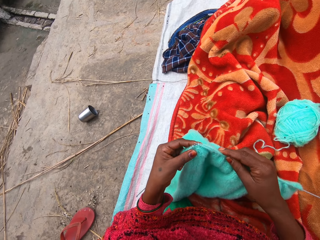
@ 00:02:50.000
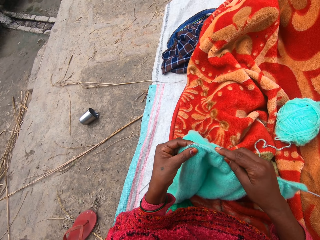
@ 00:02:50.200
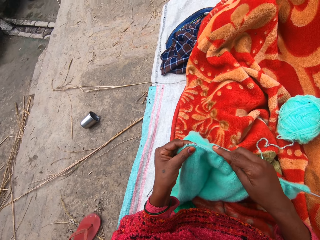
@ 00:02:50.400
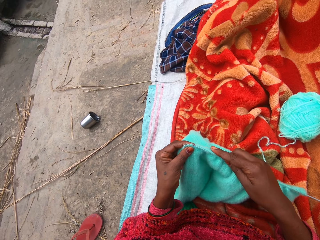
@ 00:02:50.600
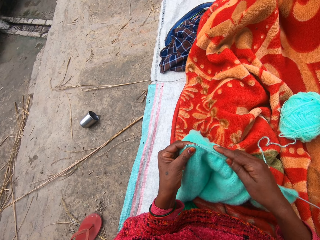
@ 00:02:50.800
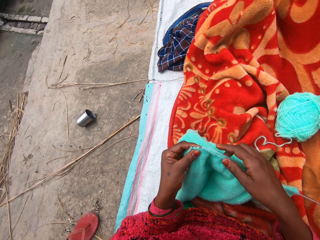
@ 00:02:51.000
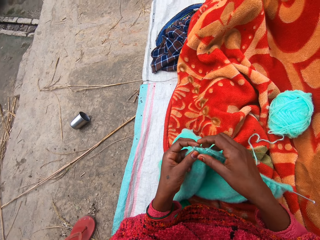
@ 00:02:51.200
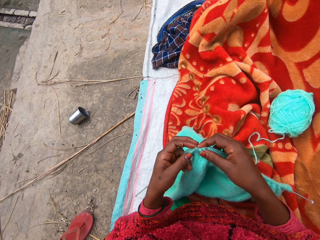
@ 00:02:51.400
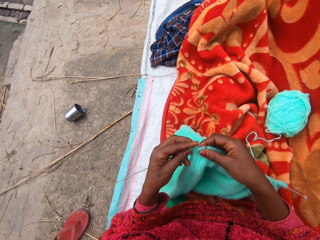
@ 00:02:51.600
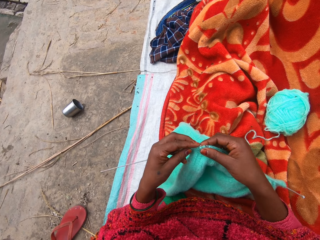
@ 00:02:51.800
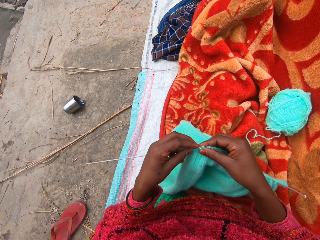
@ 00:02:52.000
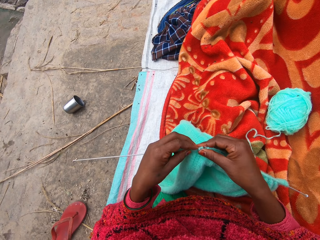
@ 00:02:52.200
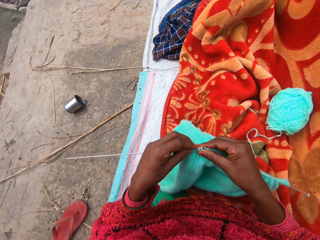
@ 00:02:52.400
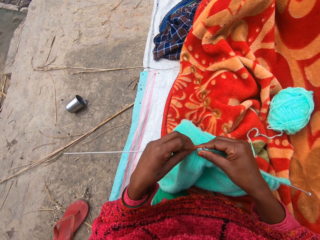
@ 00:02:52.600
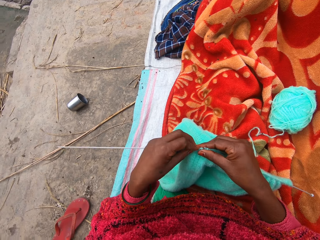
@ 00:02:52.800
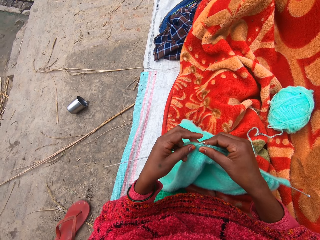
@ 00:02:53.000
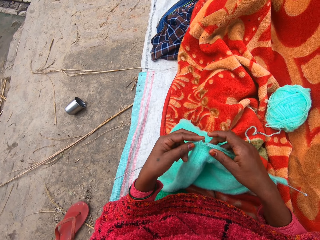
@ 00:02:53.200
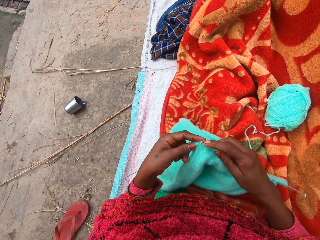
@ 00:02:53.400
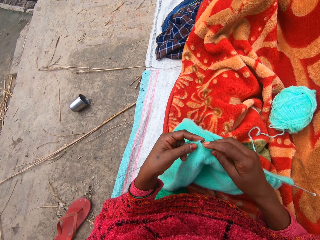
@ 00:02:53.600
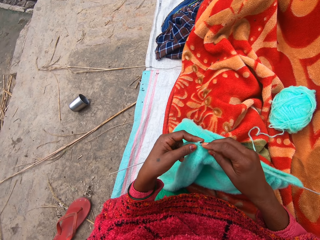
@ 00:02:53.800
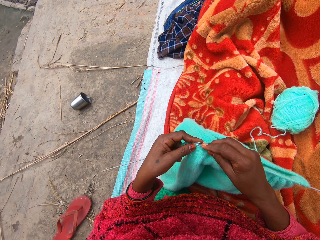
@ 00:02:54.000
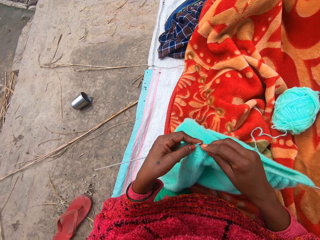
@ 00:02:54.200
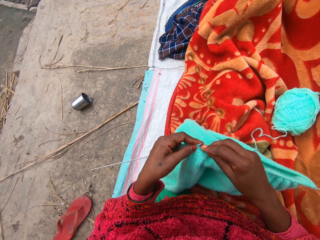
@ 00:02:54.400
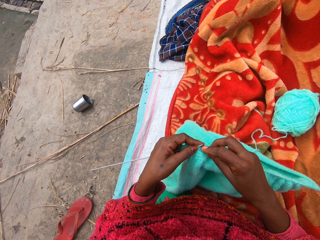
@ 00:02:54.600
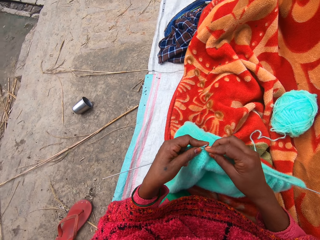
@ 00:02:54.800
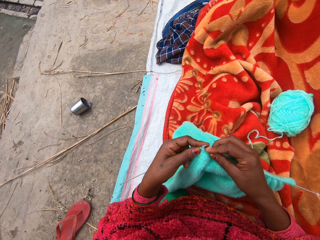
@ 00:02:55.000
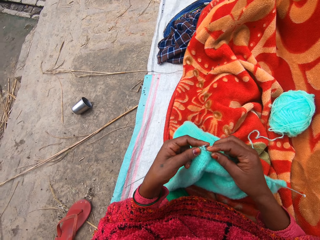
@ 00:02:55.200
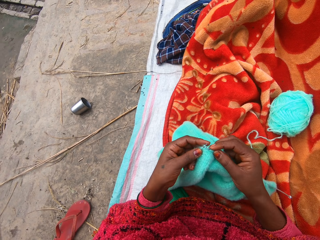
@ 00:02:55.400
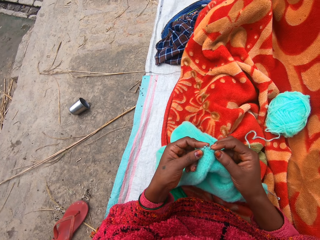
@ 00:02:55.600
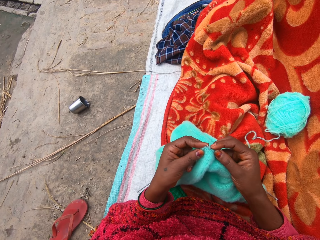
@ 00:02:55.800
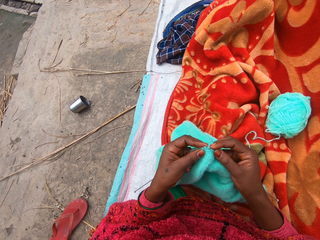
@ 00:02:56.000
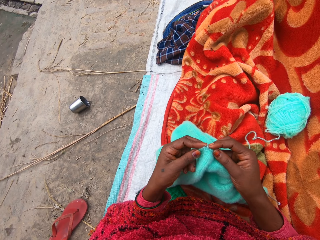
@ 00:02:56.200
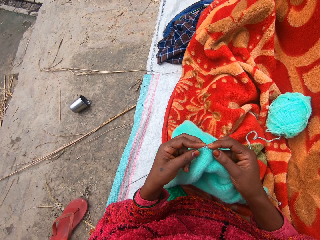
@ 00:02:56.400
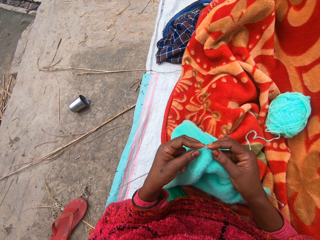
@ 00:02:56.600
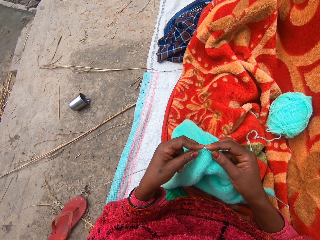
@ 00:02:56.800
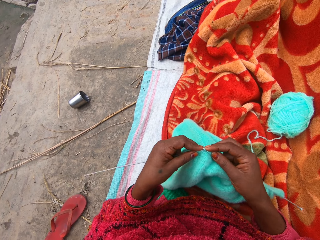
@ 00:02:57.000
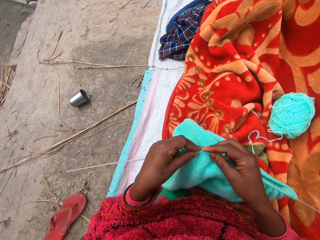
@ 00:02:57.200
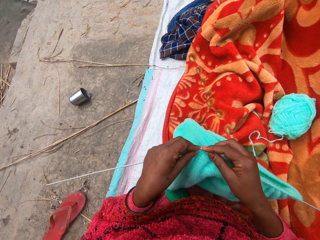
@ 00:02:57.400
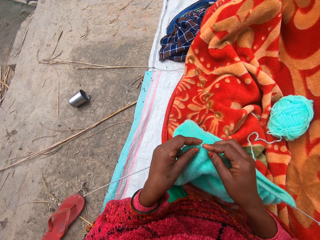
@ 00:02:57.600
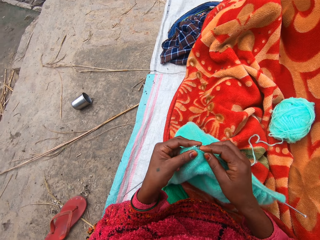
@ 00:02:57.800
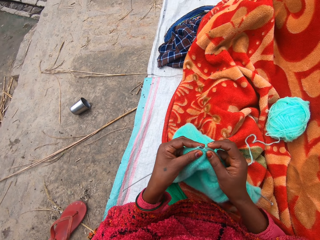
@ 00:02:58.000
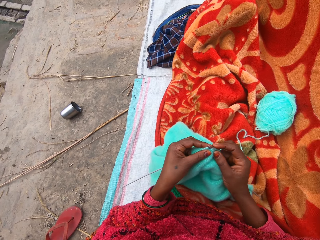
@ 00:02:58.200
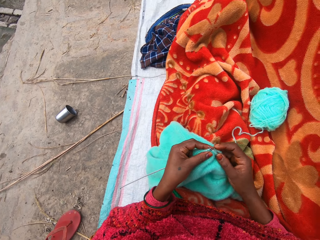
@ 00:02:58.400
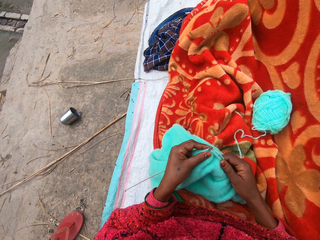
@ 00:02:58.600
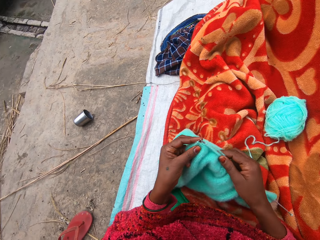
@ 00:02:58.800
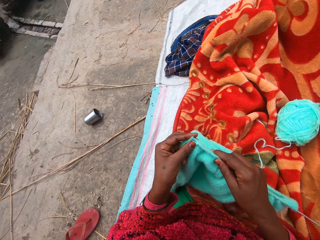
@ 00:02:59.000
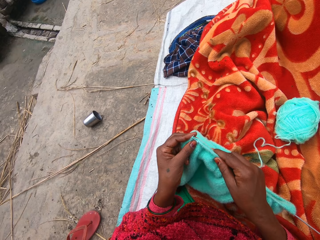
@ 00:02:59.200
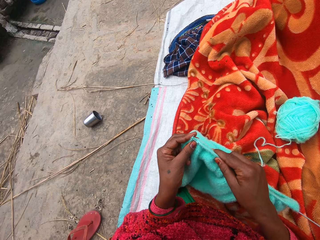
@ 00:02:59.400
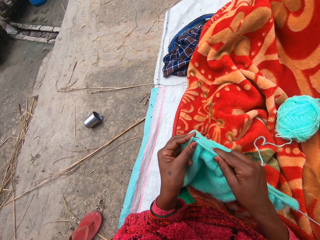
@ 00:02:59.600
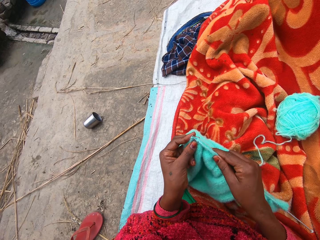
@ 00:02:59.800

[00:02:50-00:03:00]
The camera wearer moves her hand forward. She inserts one of the knitting needles on the knitted yarn. She knits the yarn with the knitting needles.

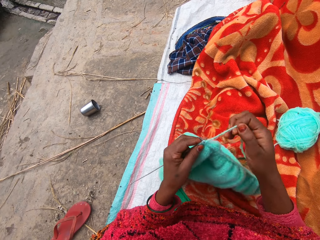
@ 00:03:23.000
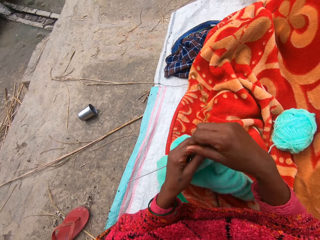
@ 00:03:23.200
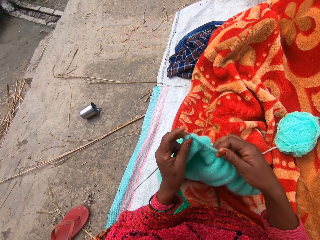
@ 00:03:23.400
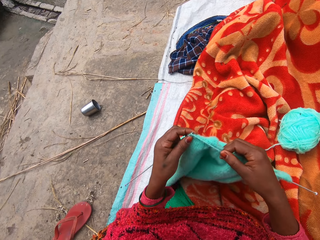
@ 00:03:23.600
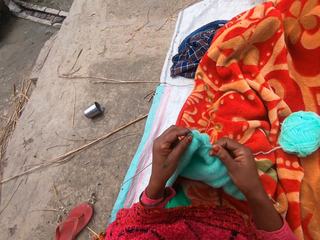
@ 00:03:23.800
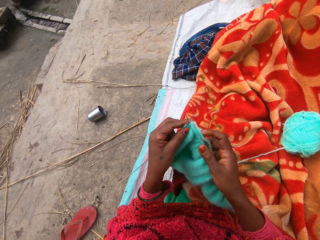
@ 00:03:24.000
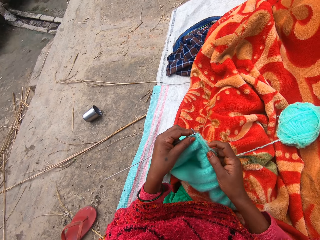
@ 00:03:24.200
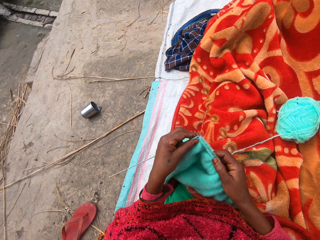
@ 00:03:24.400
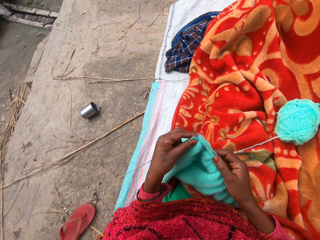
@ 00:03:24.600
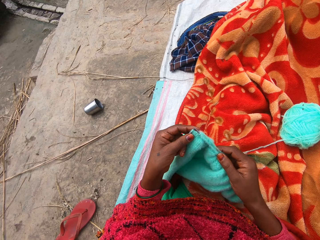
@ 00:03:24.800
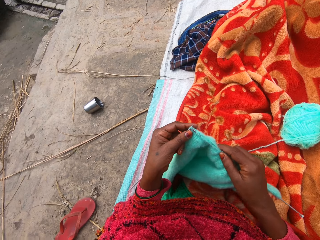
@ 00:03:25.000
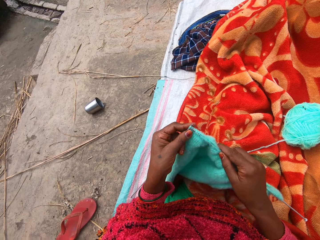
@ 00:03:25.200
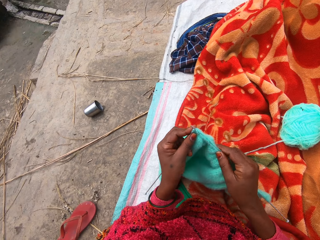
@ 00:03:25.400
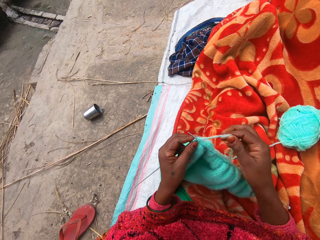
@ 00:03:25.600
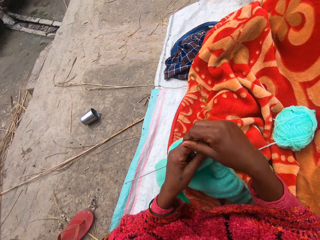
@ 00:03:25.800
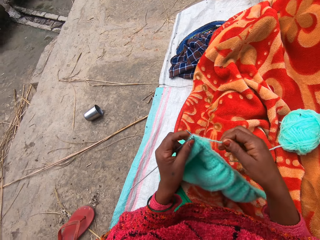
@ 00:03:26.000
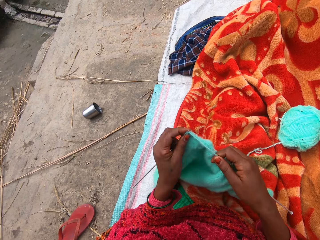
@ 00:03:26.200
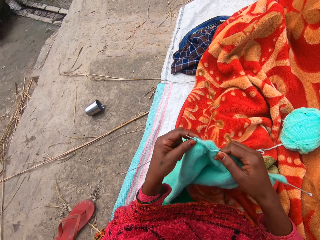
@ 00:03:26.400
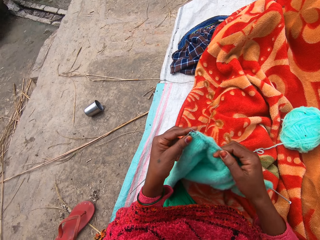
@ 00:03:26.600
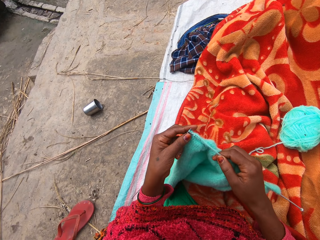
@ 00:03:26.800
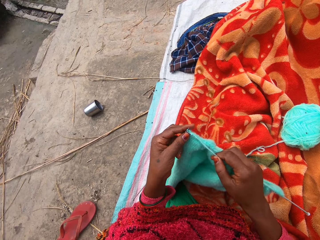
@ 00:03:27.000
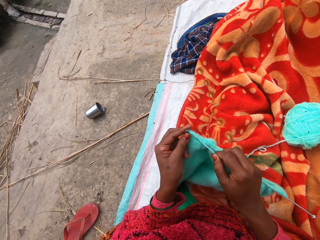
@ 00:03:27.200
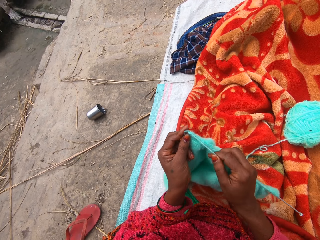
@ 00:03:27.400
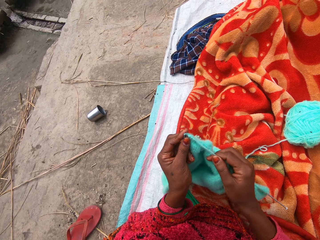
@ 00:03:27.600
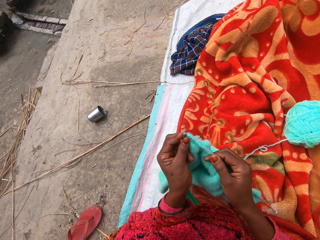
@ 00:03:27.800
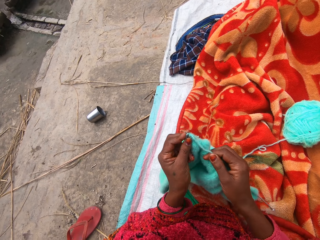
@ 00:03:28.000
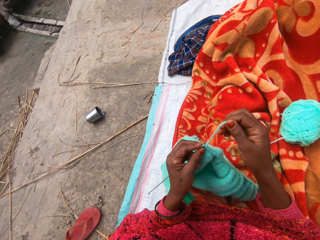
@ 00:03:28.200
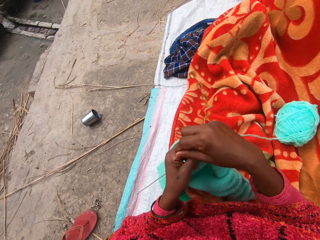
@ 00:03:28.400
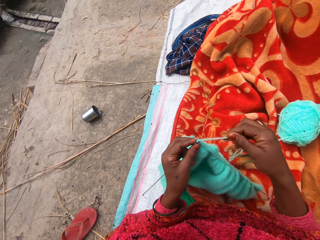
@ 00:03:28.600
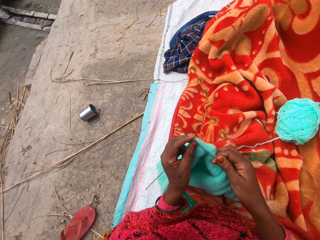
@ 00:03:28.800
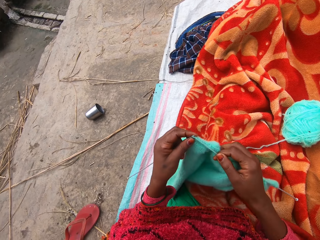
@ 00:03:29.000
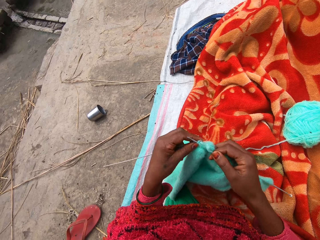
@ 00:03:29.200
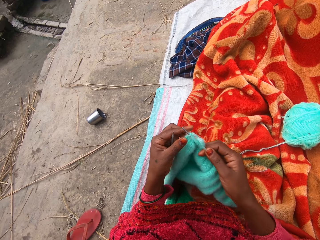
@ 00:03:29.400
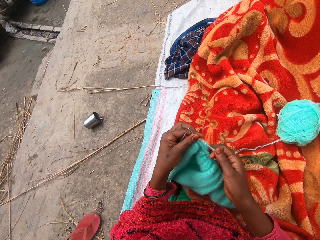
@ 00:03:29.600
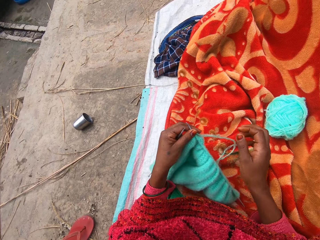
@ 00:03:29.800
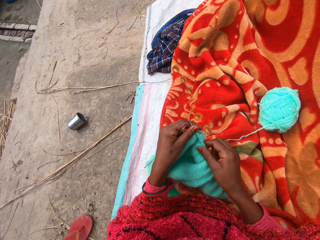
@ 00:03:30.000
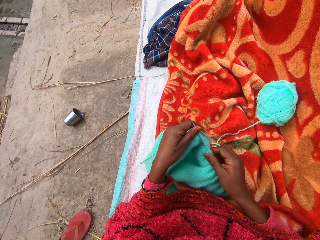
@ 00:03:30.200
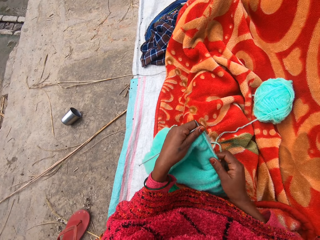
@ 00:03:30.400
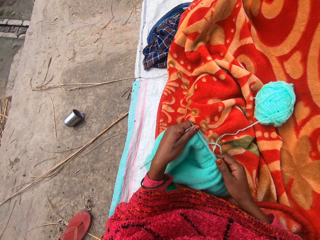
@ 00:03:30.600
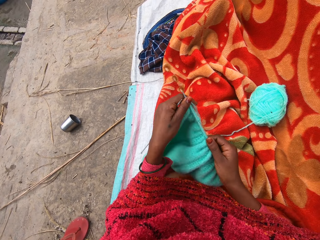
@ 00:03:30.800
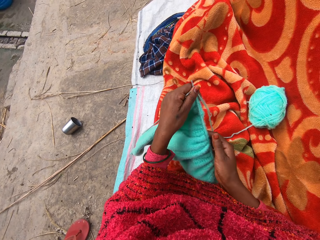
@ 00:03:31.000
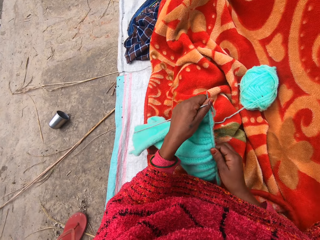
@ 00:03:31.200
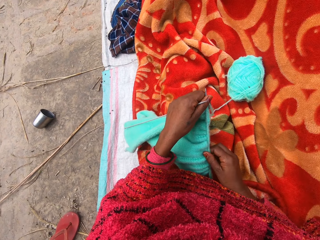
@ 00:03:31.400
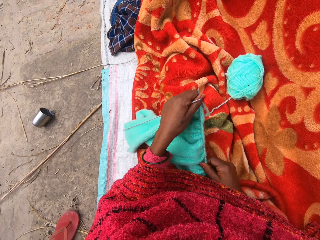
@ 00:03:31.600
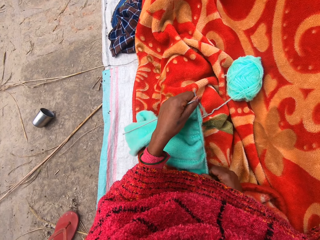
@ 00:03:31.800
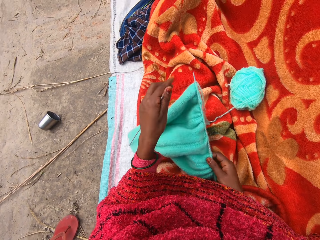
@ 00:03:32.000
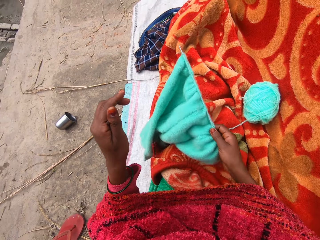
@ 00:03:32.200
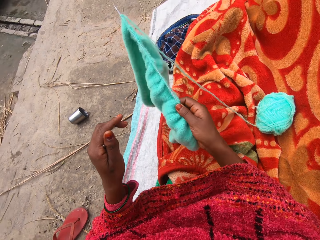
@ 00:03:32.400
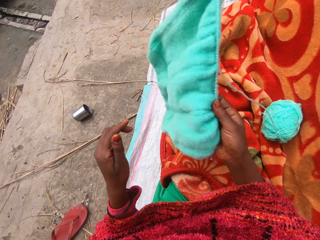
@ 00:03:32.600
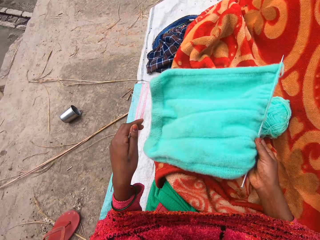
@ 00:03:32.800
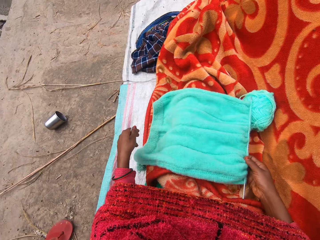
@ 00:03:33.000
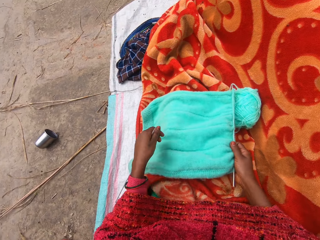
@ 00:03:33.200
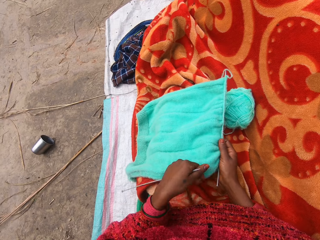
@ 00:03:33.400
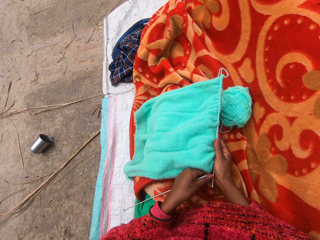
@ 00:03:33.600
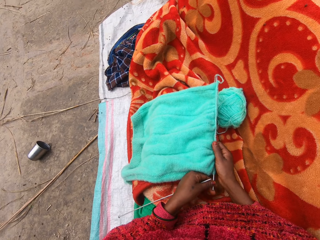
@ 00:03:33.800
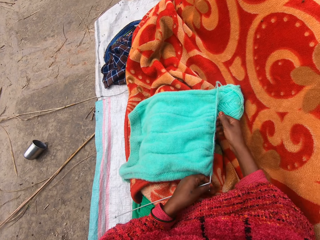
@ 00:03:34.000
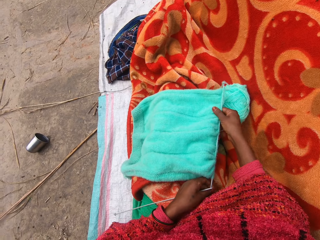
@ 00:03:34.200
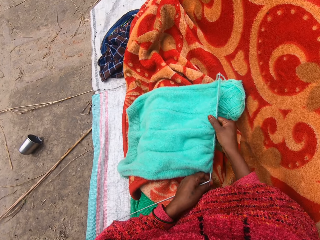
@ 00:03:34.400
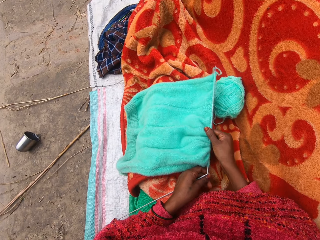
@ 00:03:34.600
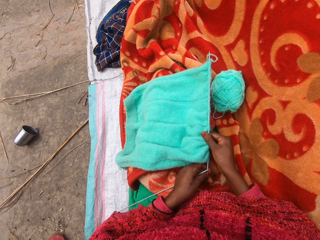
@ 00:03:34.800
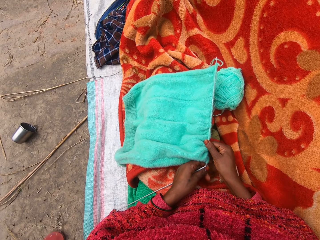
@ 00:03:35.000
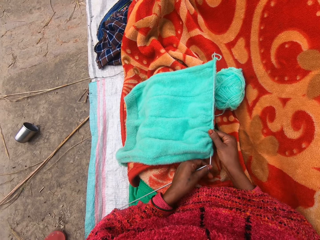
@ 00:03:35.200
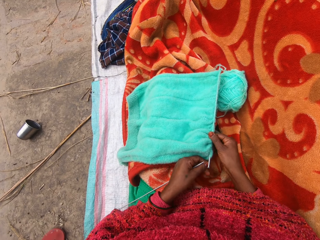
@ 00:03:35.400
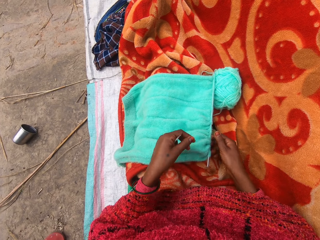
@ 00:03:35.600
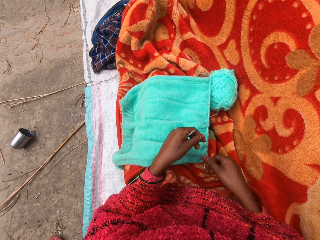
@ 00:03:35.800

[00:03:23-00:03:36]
The camera wearer pulls on the knitted yarn with her hand. She knits the yarn with the knitting needles. She pulls on the knitted yarn with her hand. She adjusts the towel on a stick. She lifts up the knitted yarn. She lowers the knitted yarn. She drops the towel on her lap with her right hand. She moves her left hand forward. She holds the knitting needle with her hand. She moves her right hand forward. She pulls on the knitted yarn. She adjusts the towel on a knitting pin.
